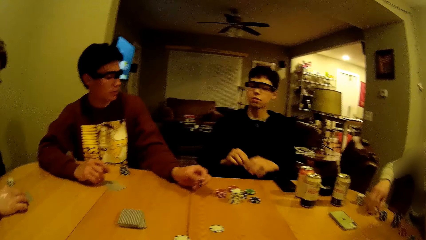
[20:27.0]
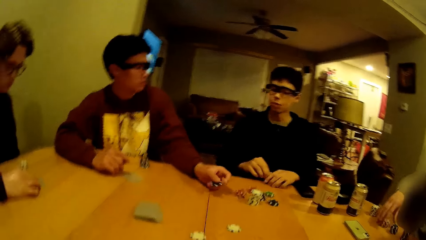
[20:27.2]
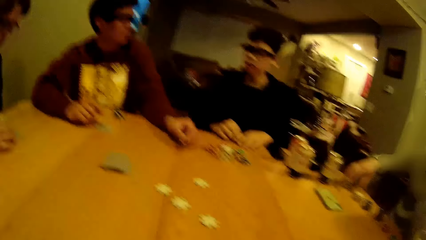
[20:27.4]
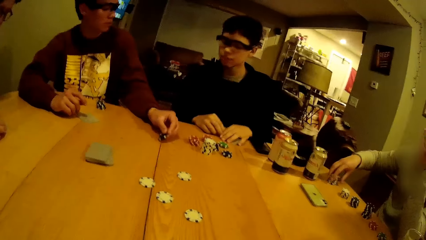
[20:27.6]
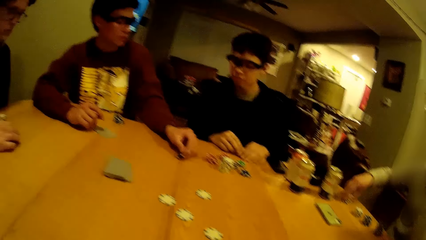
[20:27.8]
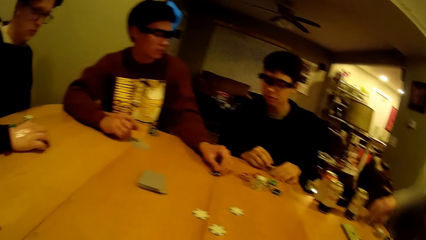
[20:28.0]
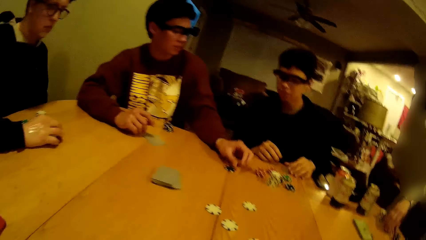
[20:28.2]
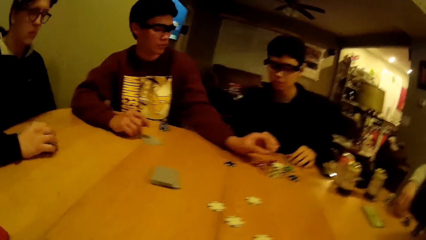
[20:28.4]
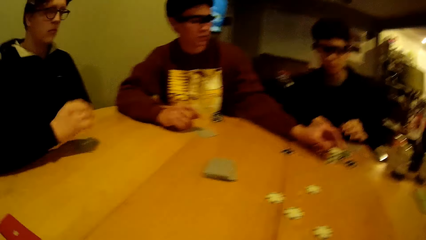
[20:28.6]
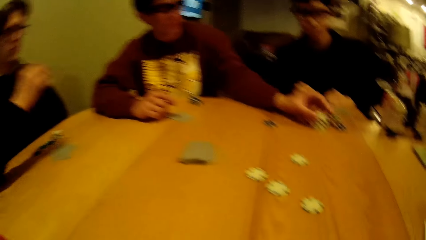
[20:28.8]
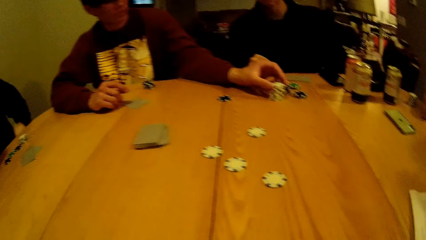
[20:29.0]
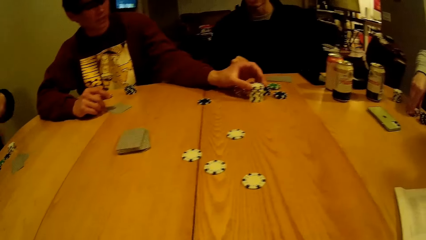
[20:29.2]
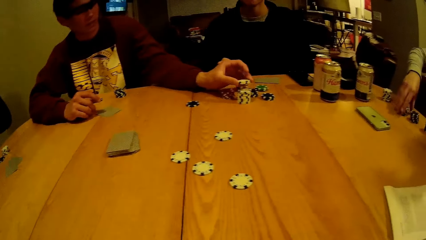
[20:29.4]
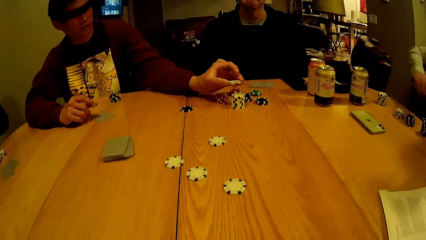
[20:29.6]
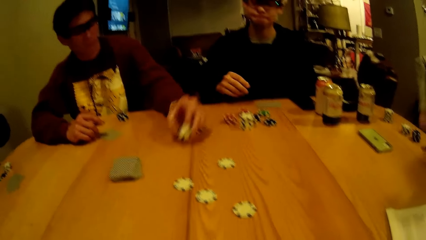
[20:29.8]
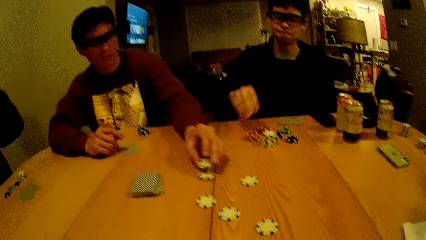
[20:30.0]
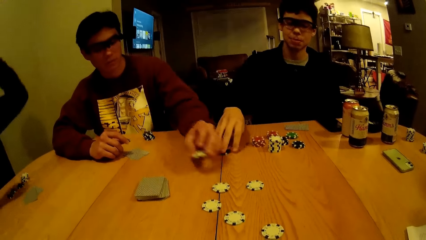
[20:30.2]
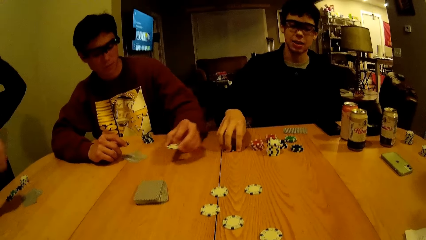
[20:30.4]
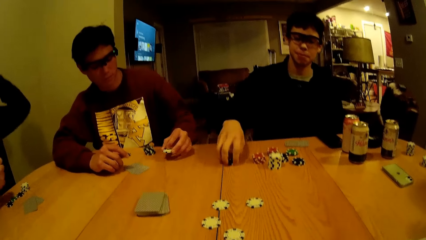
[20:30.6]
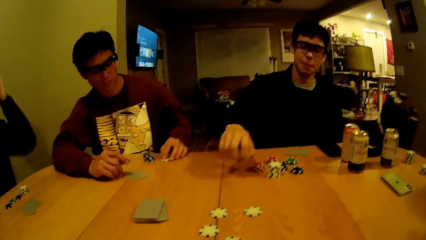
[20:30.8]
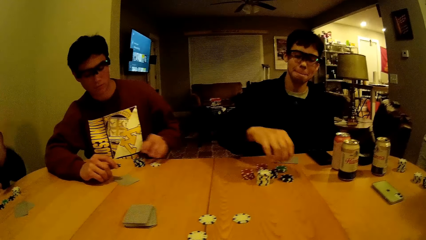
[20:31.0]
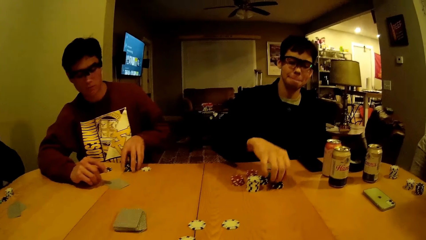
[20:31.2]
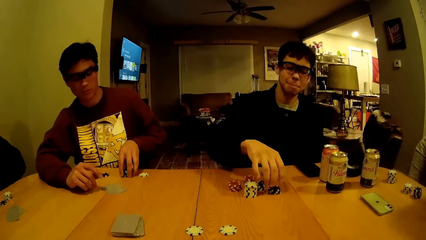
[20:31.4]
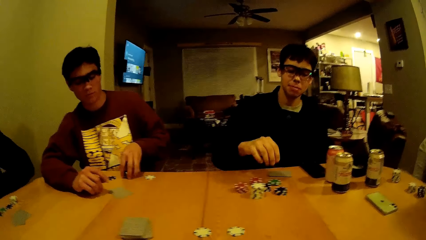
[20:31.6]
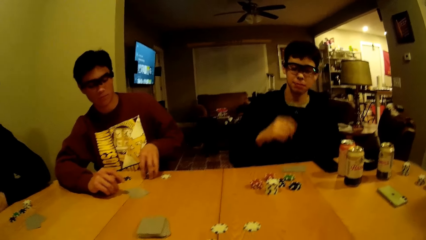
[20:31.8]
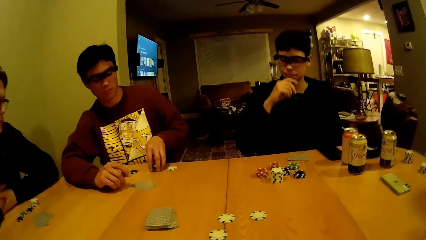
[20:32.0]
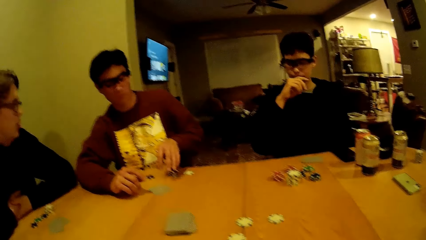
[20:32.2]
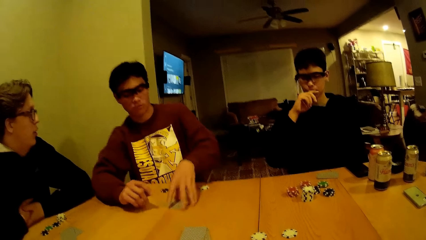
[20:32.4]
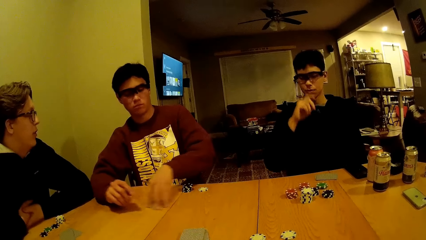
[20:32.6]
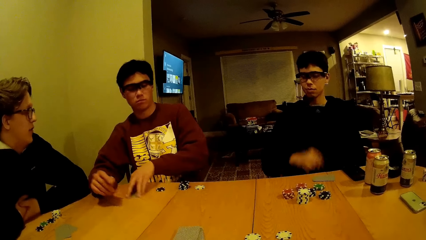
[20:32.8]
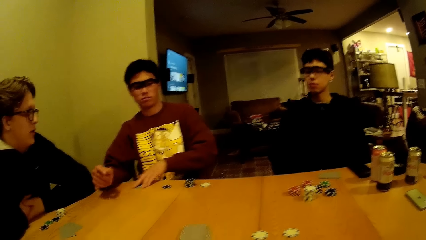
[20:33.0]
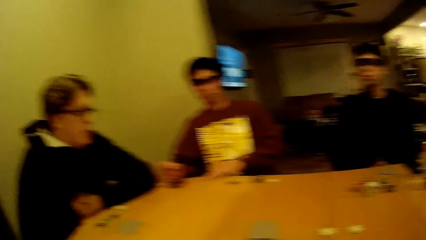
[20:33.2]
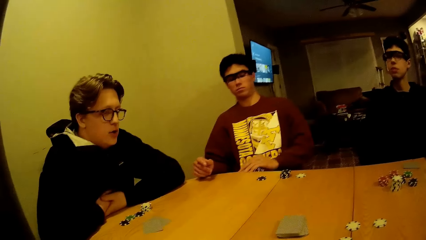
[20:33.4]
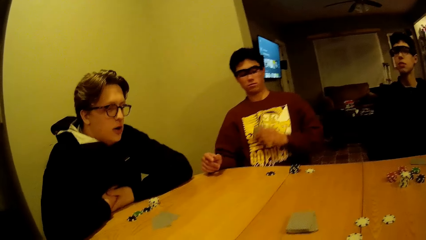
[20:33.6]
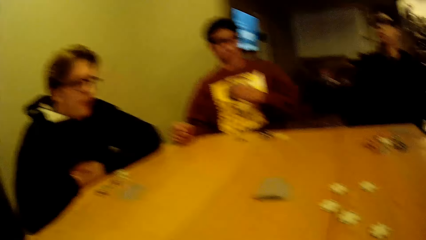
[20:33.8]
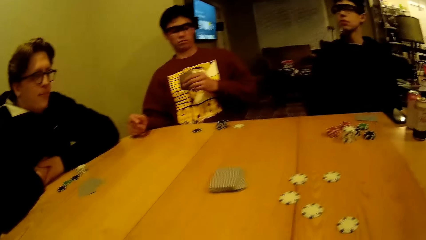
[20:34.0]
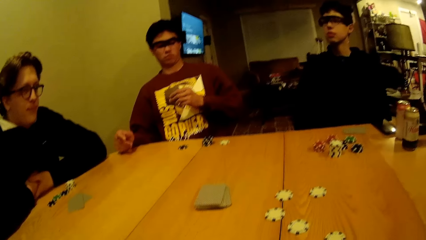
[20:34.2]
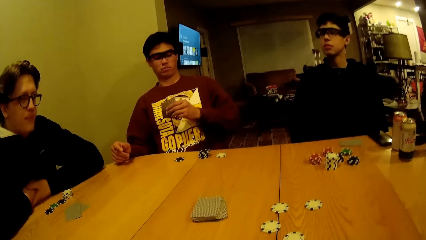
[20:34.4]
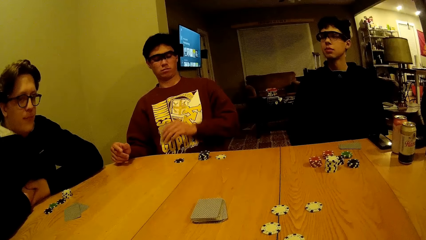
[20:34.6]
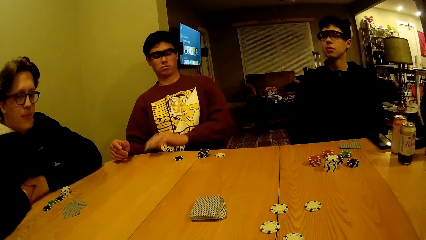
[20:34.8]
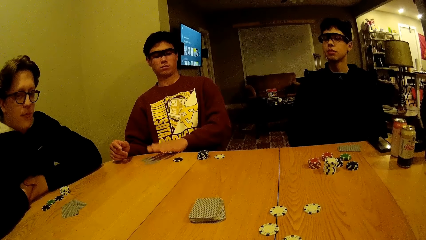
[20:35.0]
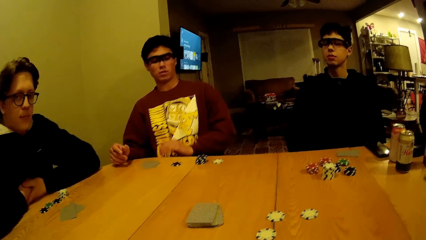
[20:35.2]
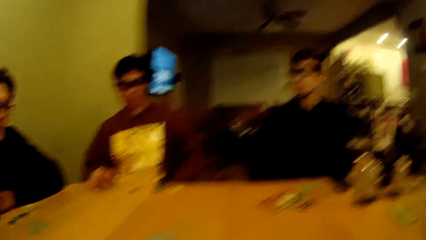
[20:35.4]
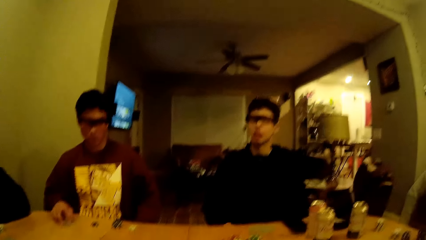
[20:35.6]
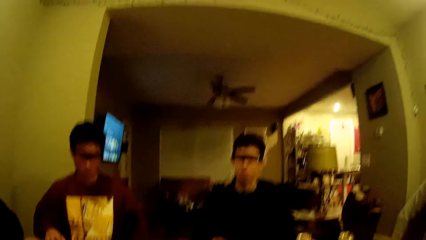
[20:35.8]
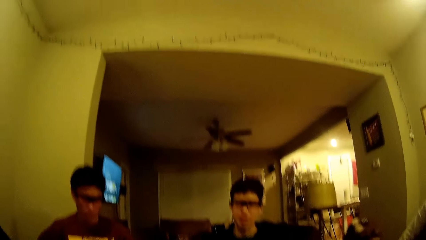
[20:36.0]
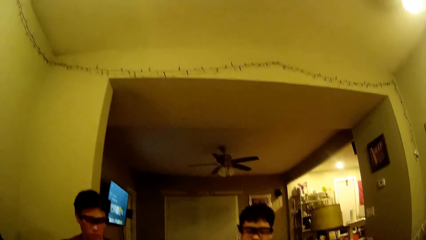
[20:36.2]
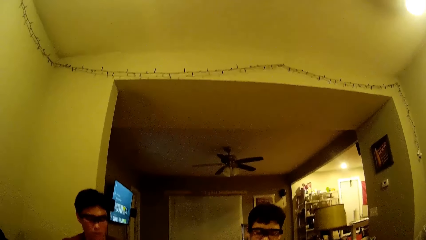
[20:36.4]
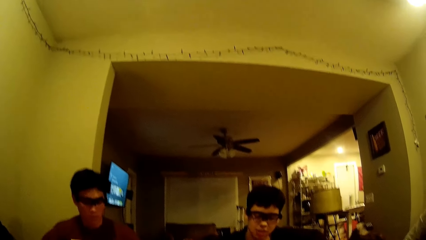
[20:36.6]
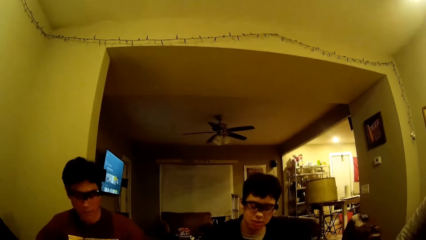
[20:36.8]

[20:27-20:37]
A man holds a pile of chips with his right hand. Another man drops his hands on the table. The first man holds a pile of chips with his right hand. A third man lifts a chip or poker dice with his left hand. He drops the chip or poker dice in his left hand on the table. The second man lifts a chip with his right hand from the table. The third man drops the chip in his left hand on the table. The second man drops the chip on the pile of chips on the table. The third man grabs the card on the table with his left hand. He drops the card in his left hand on the table.

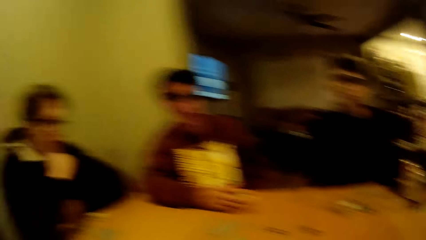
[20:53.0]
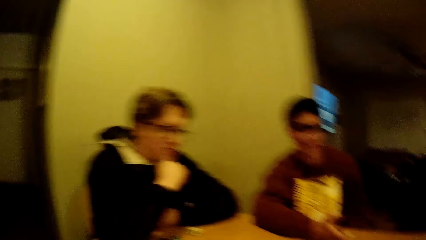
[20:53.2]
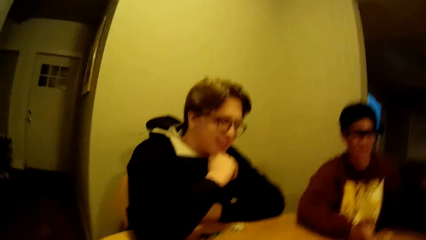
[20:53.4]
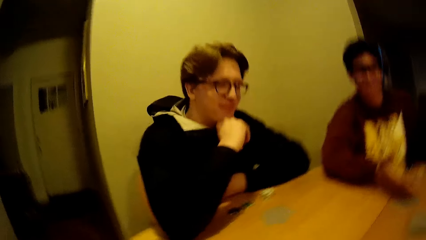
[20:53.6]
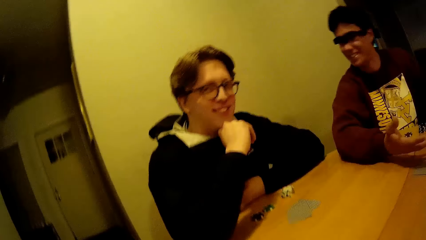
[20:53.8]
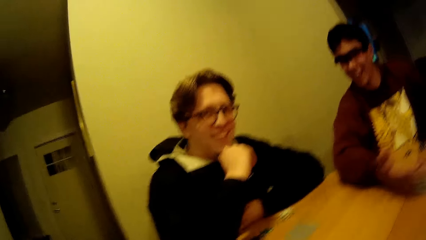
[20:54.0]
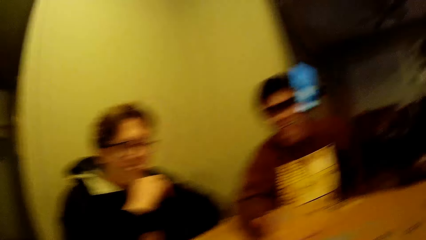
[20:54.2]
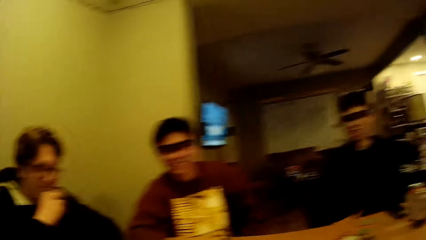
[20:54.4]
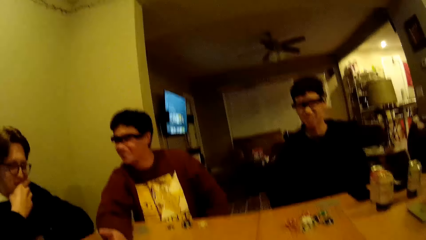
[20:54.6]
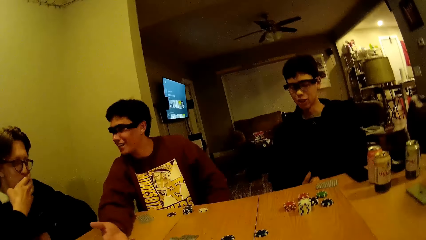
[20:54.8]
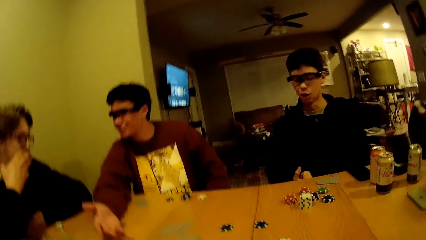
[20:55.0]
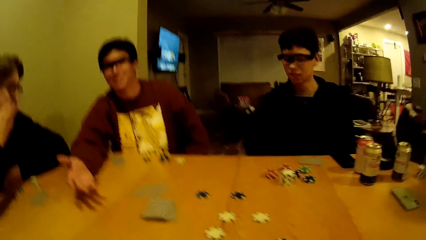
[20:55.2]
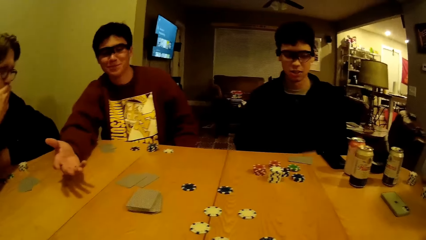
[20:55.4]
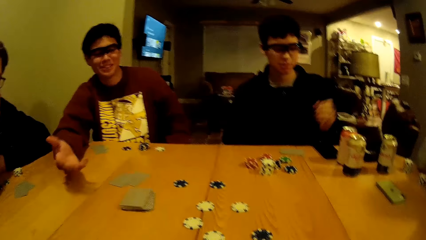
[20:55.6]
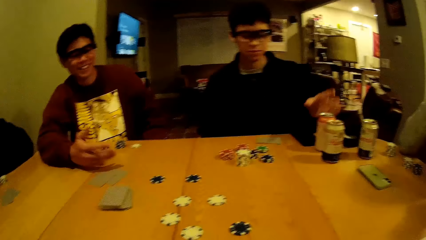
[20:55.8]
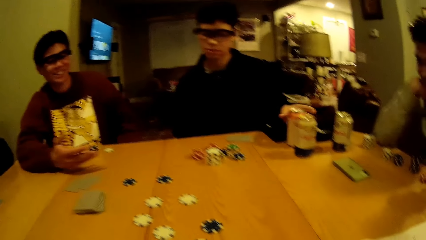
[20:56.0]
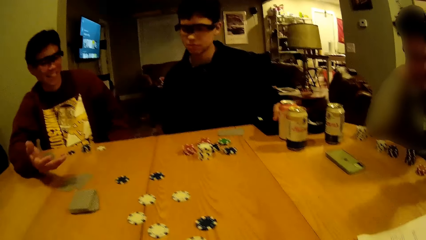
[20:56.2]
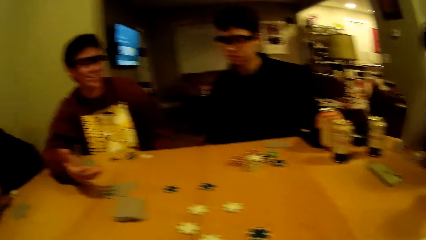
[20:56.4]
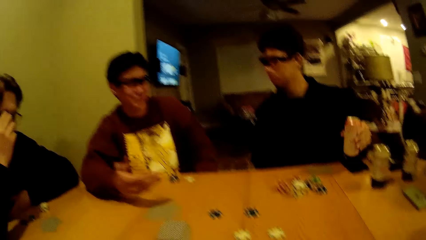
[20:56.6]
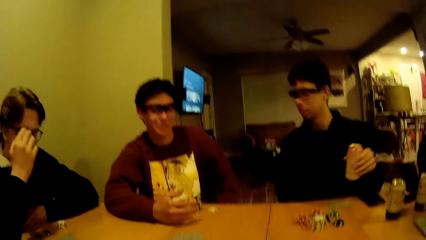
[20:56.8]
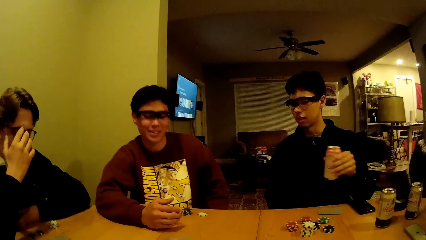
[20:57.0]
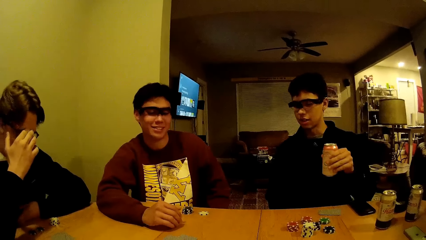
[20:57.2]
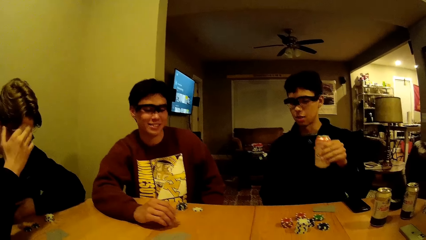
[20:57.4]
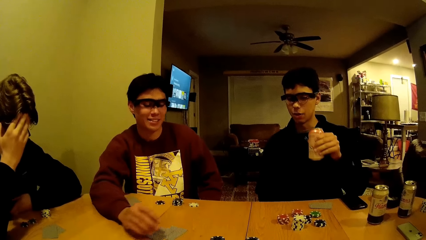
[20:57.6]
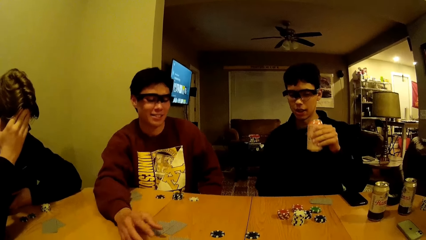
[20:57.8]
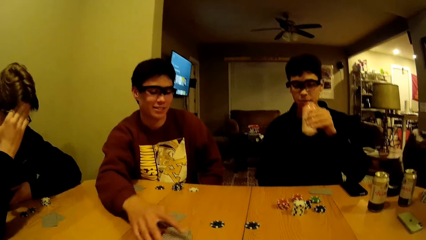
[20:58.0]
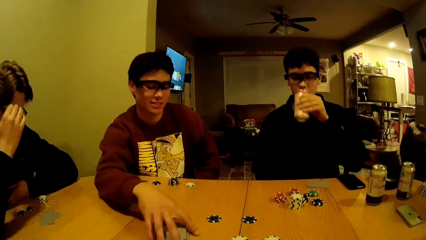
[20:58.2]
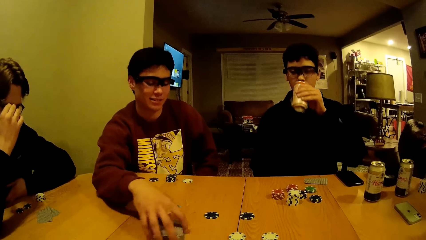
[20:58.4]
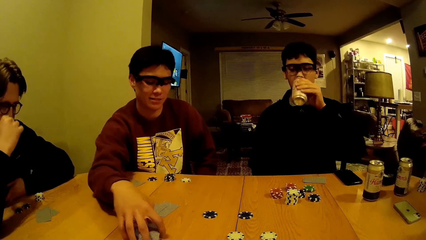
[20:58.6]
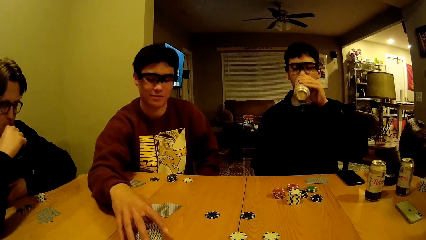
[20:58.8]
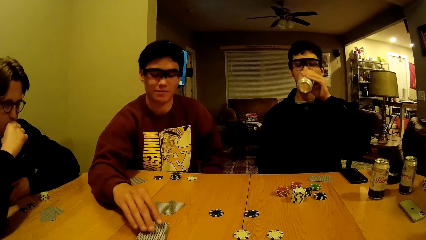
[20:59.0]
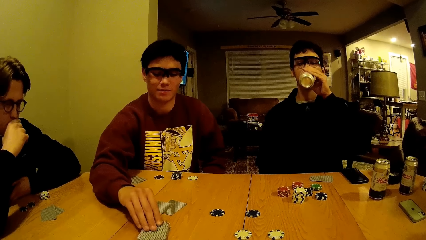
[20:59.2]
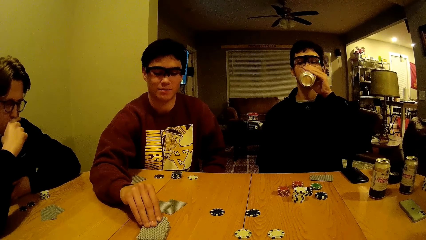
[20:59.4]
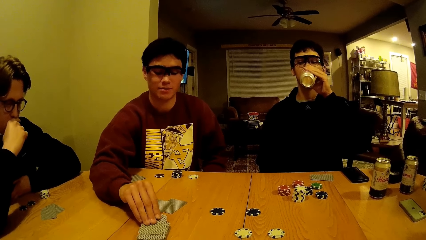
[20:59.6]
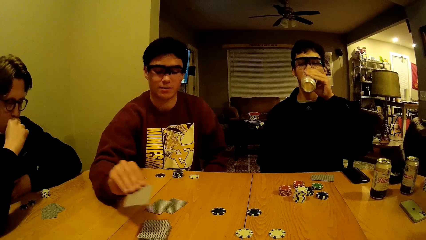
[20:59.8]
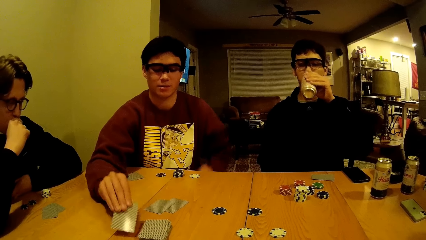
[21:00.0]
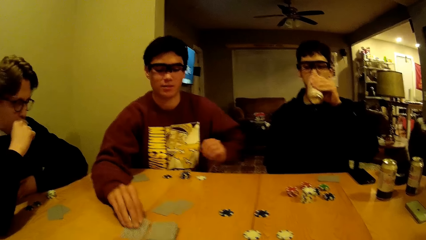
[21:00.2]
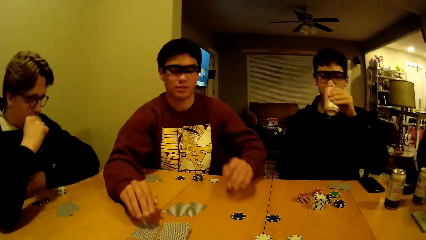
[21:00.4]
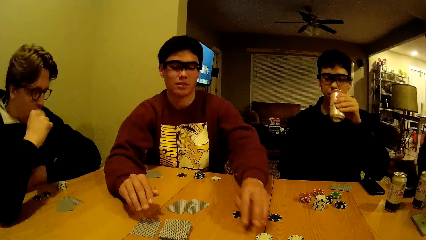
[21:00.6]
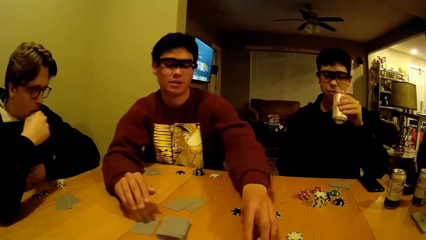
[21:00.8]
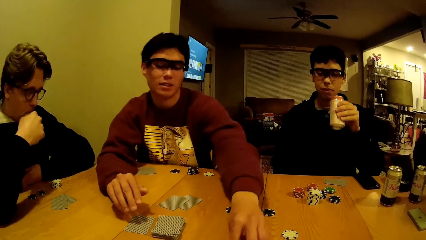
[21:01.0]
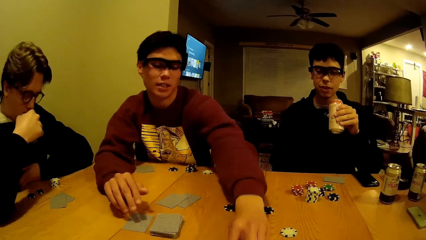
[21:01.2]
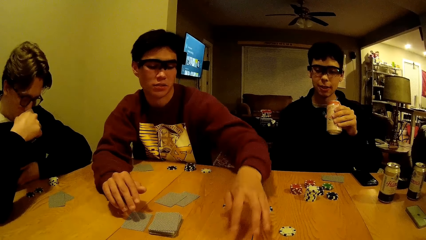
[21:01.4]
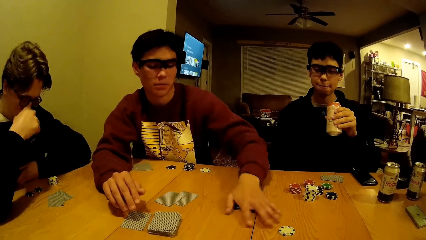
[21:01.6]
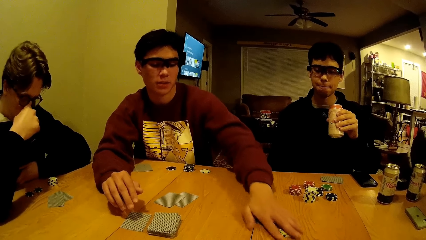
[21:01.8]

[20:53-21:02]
The camera wearer talks with a man. Another man lifts the can on the table with his left hand. A third man stretches his hand. He moves the cards on the table with his right hand. The second man drinks from the can in his hands. The third man plays the card.
